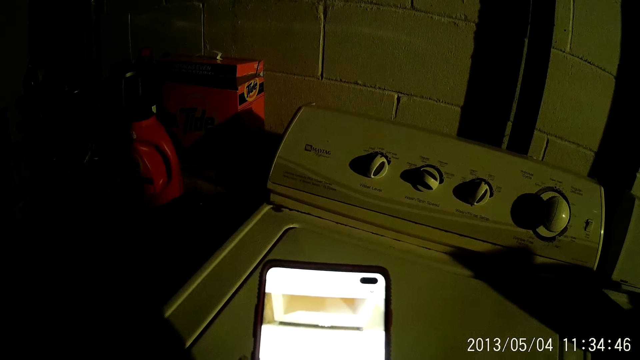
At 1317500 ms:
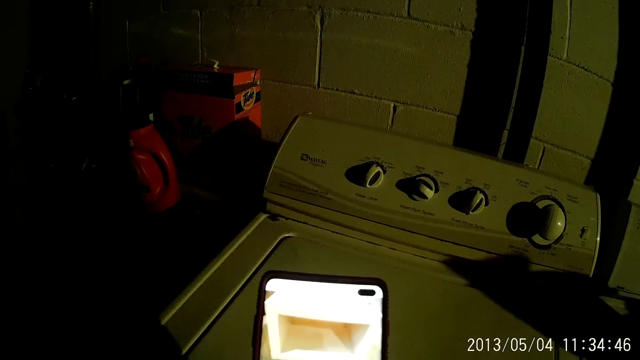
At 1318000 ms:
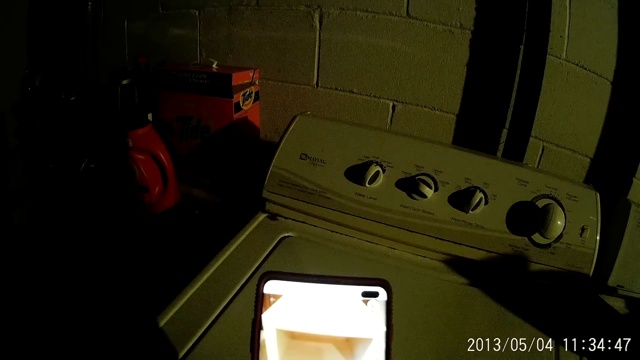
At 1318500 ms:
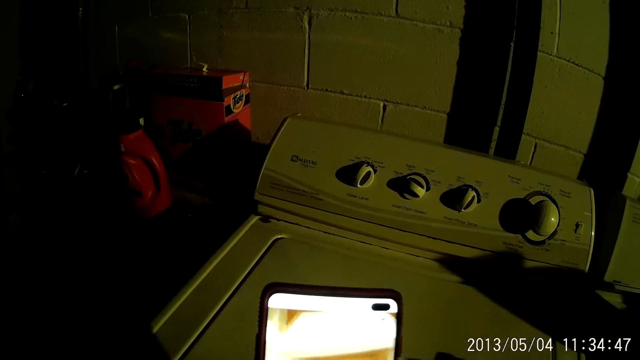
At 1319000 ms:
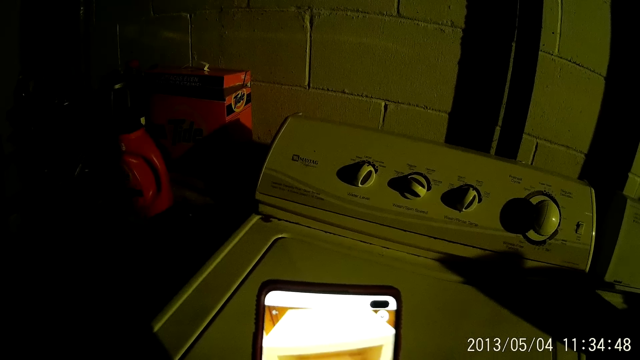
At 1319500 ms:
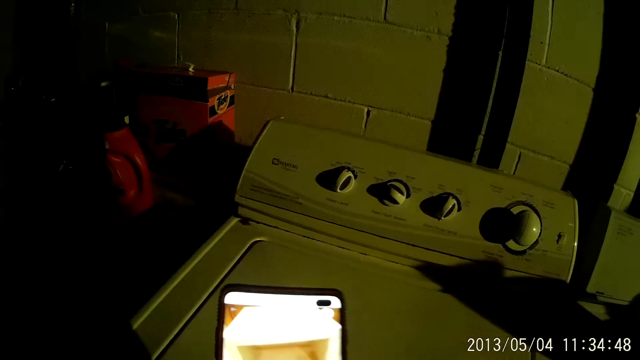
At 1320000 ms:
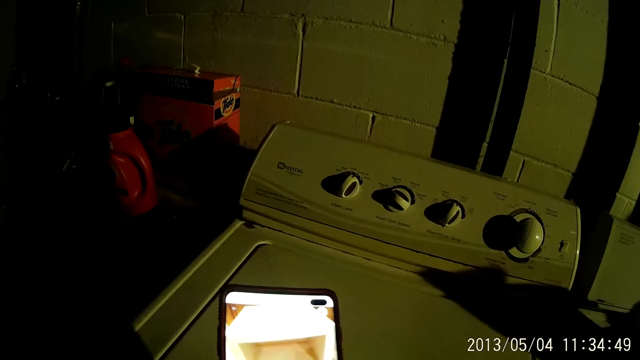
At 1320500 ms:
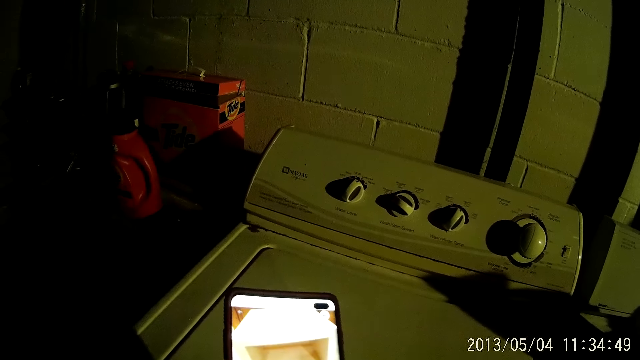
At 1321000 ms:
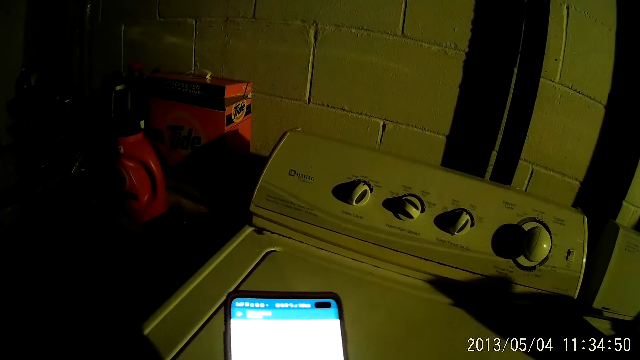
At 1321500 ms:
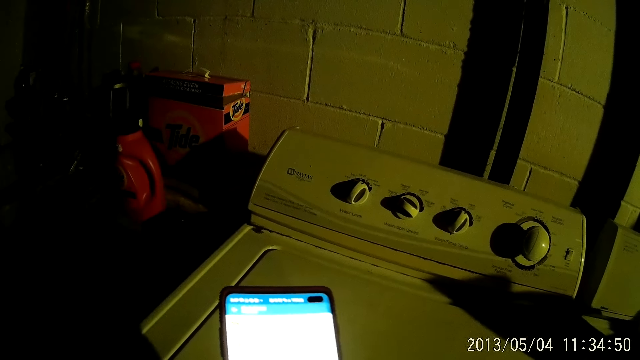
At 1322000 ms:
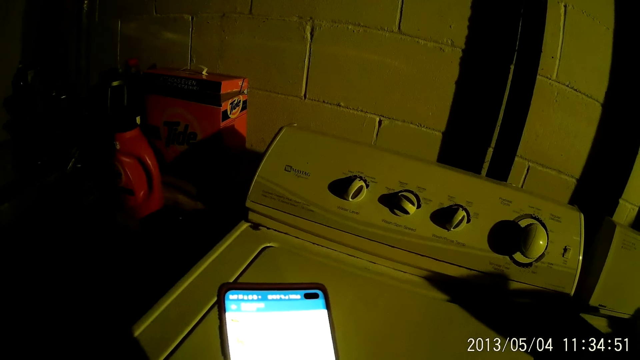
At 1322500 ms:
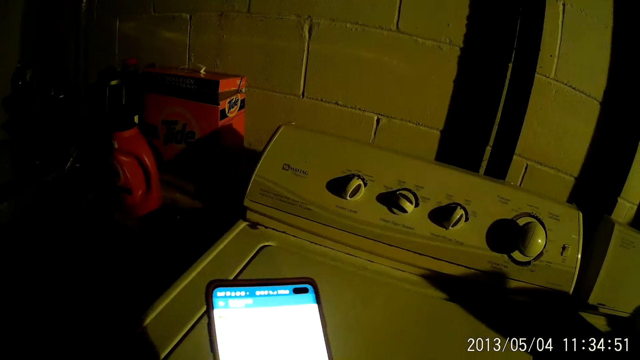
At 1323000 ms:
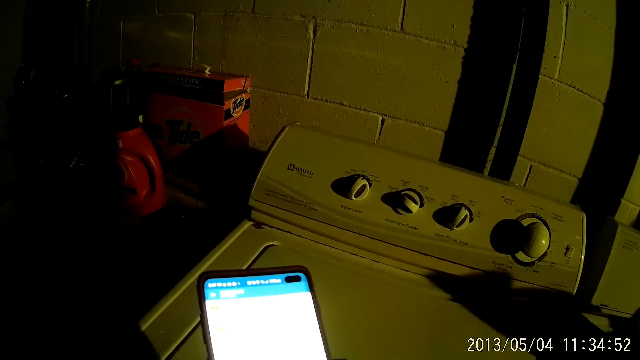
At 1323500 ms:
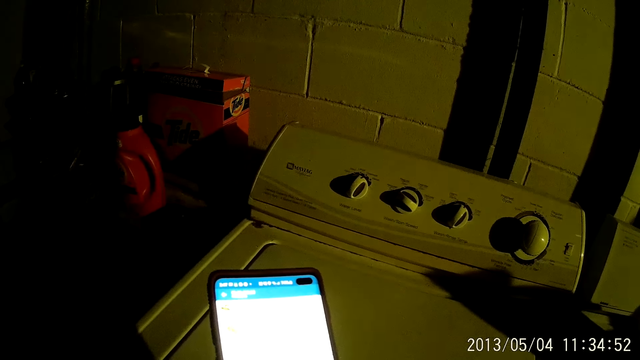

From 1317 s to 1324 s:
The camera wearer operates her phone with both hands.
